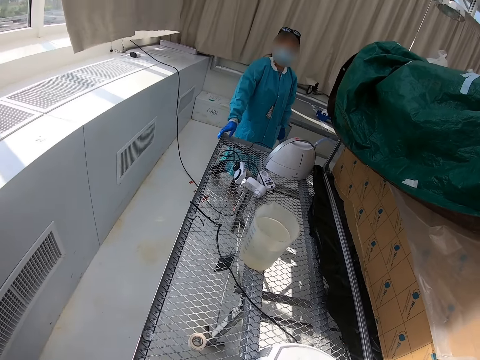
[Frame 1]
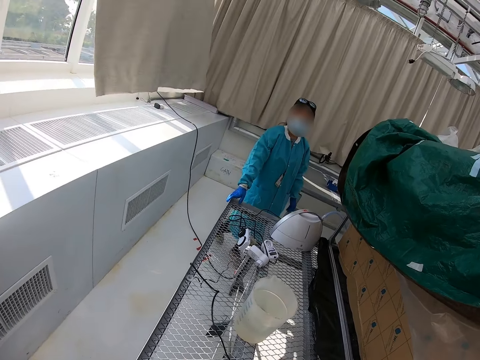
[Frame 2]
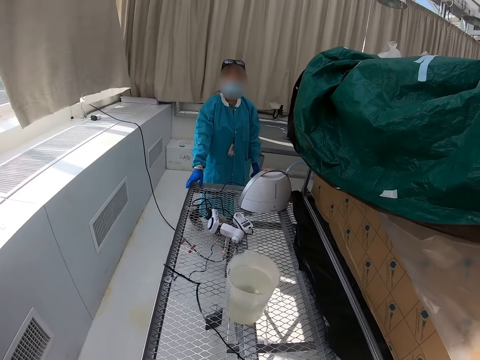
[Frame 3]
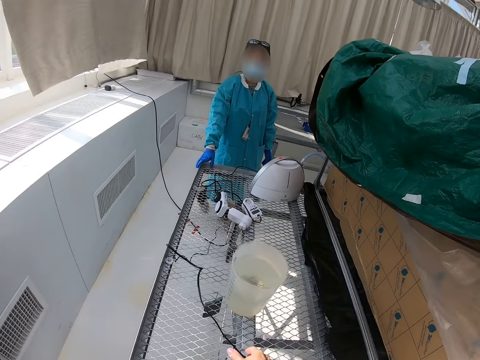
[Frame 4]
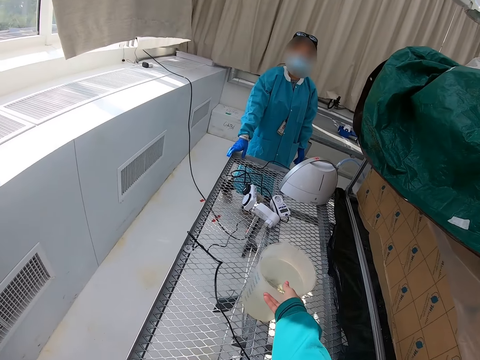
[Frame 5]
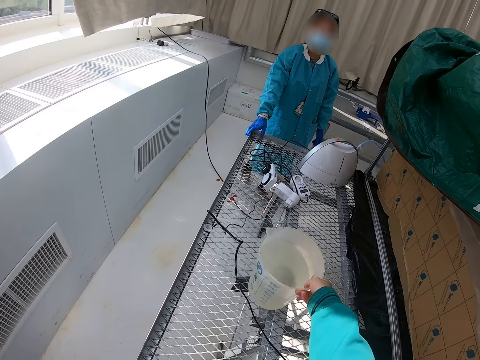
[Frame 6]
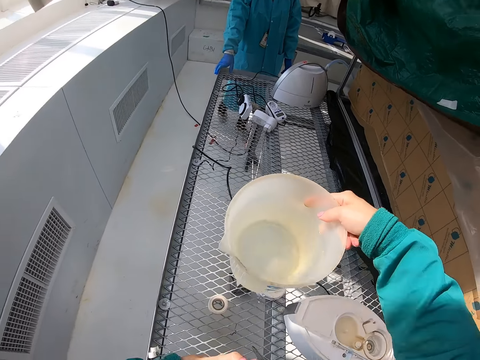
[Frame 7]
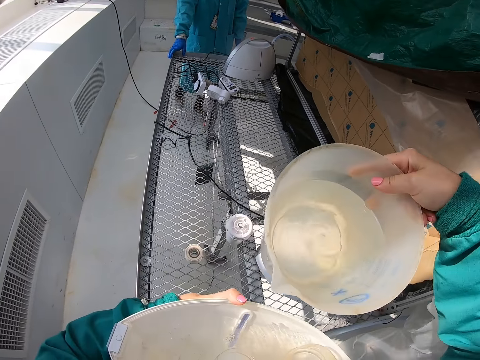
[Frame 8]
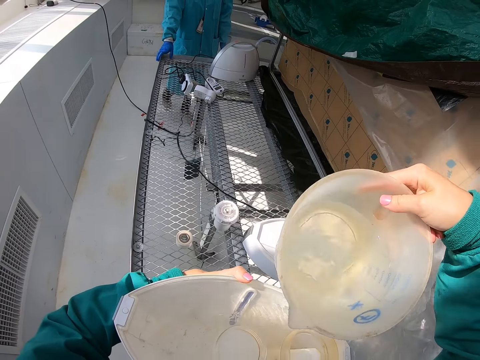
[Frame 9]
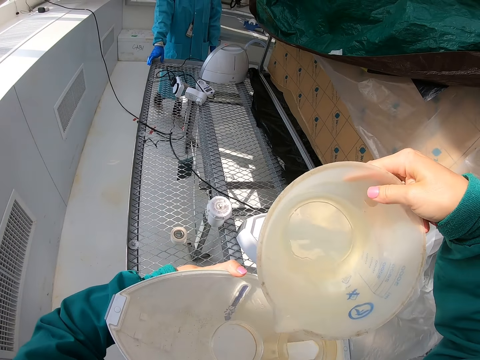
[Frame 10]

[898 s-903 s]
The lady rests the right hand over the wire mesh. The camera wearer reaches out for a measuring cylinder with liquid. They grab the measuring cylinder with liquid. They start to pour the liquid into something.

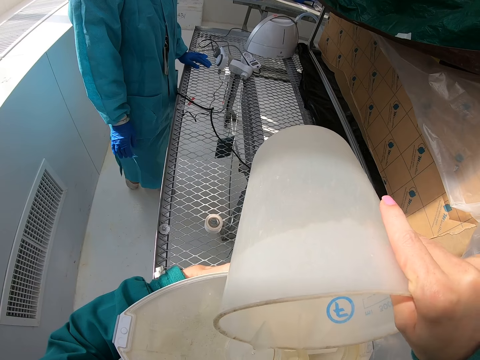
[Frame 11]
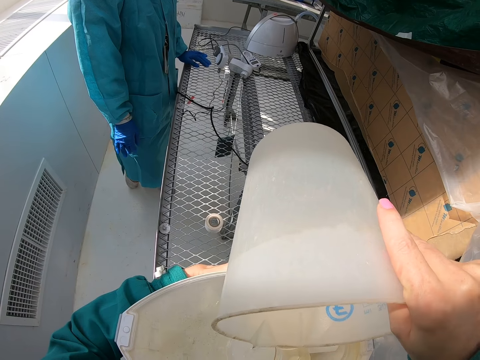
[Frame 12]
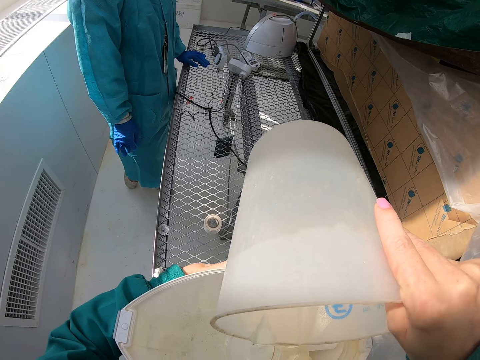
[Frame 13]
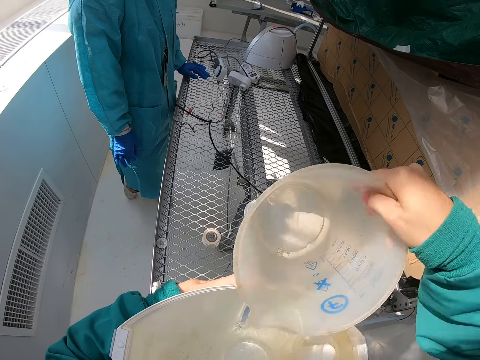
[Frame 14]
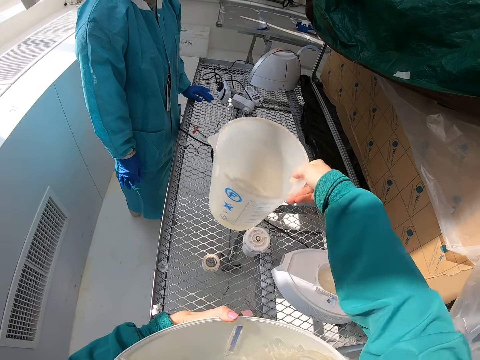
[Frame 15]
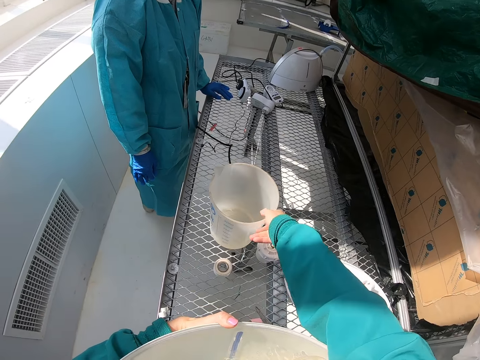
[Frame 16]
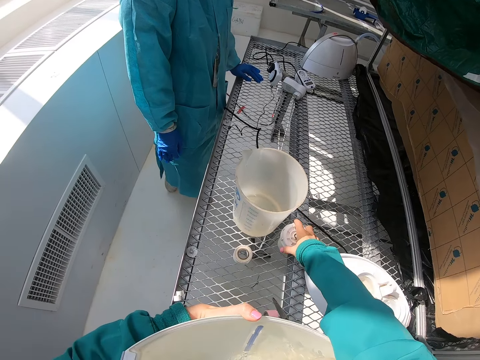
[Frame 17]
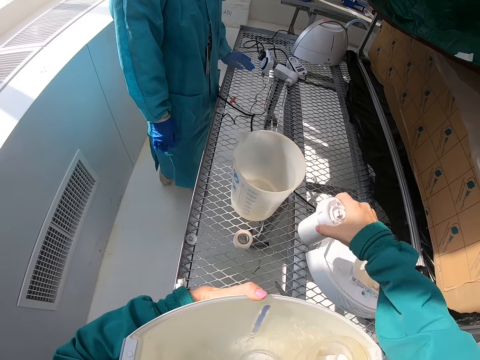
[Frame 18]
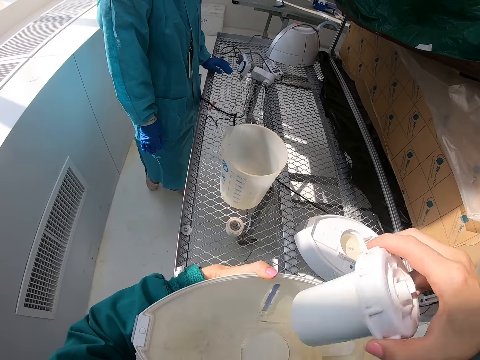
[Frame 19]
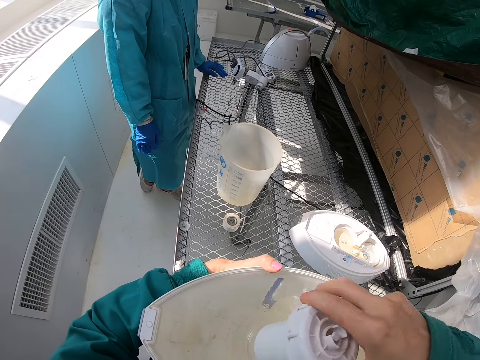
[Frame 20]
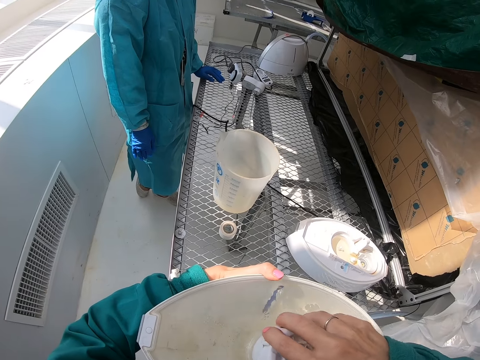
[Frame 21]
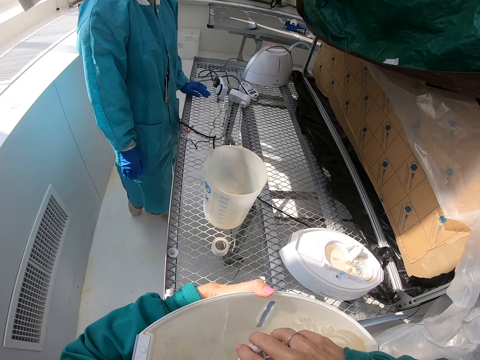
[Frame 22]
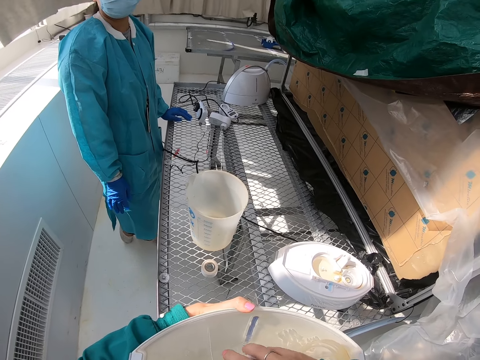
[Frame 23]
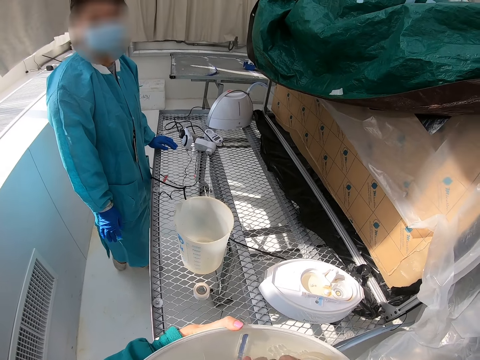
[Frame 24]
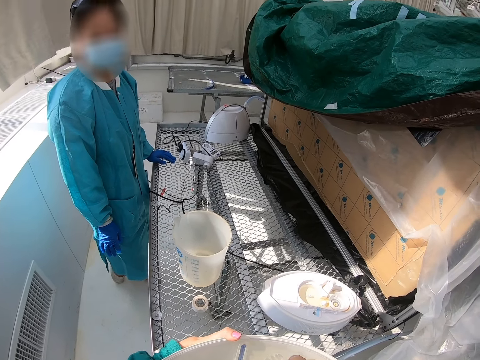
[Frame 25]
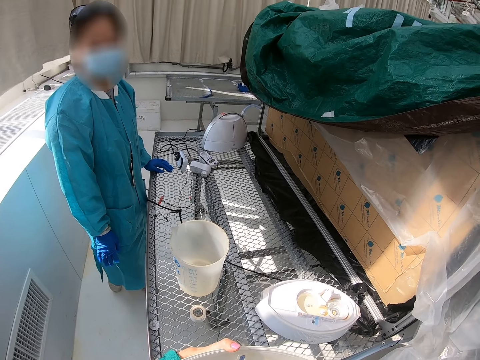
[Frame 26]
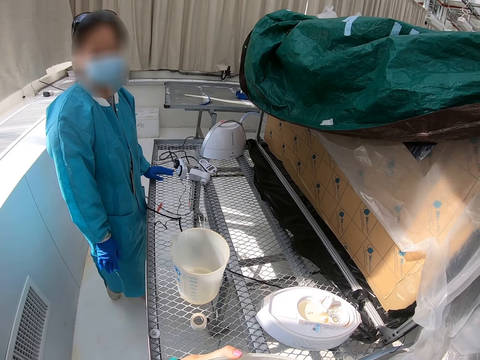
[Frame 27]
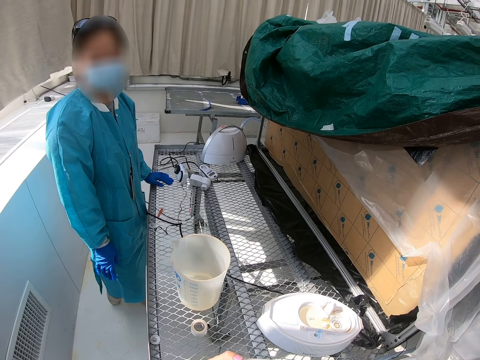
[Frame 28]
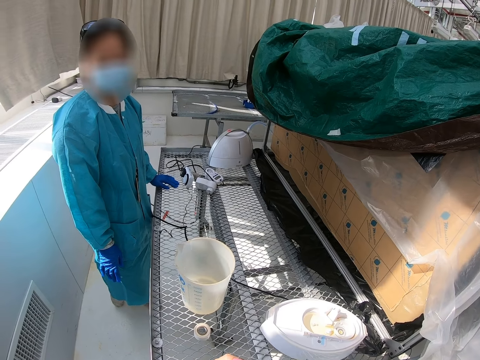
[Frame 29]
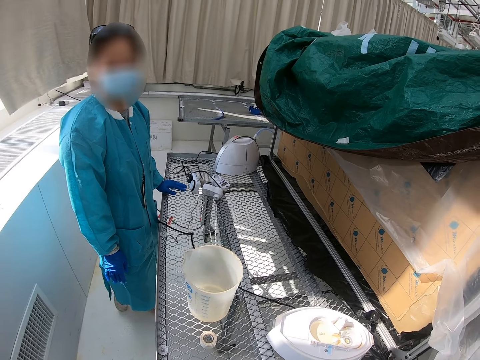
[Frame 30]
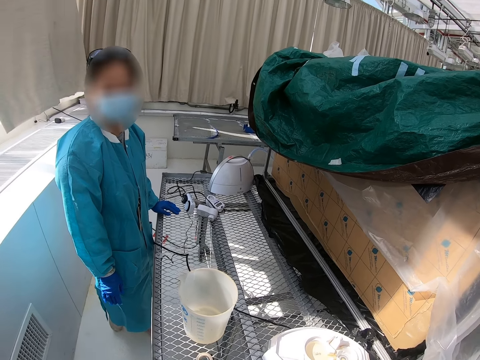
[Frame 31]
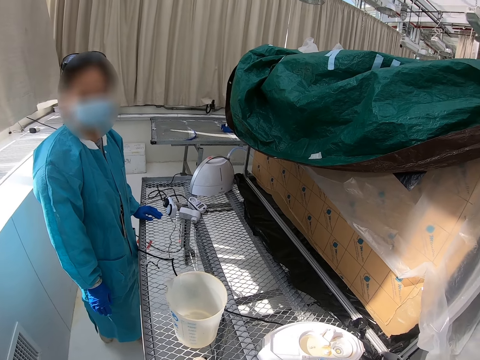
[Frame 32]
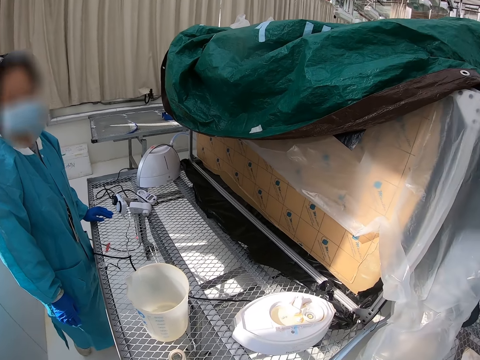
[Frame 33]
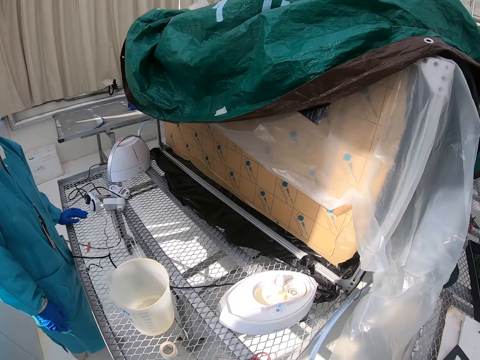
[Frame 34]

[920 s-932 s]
The camera wearer starts to pull the measuring cylinder away from something. They return a jug of water. They put the measuring cylinder down on the wire mesh. They pick up a part of something. They fit the part of something inside a hole in something.

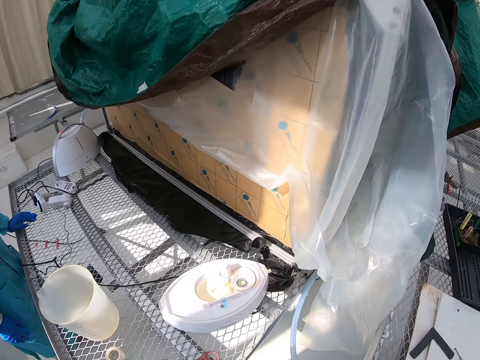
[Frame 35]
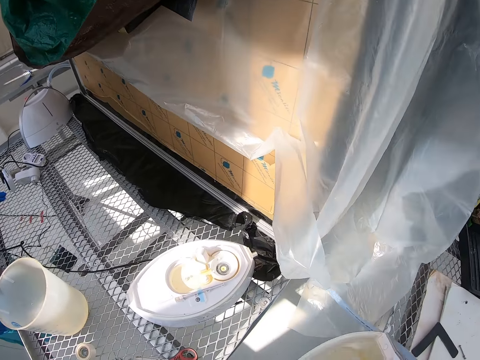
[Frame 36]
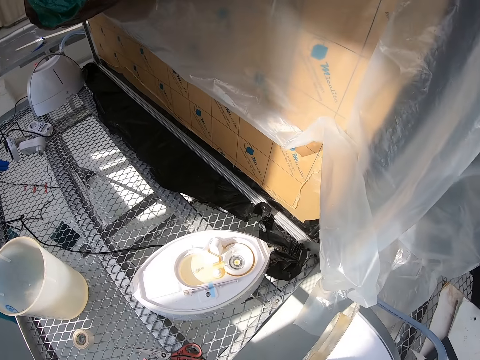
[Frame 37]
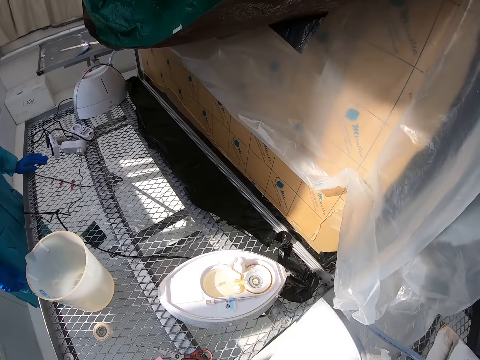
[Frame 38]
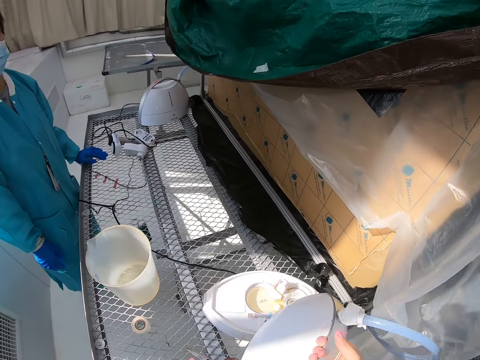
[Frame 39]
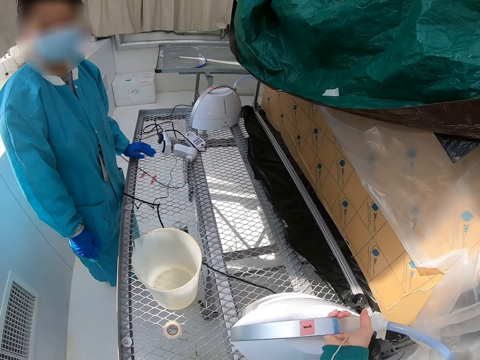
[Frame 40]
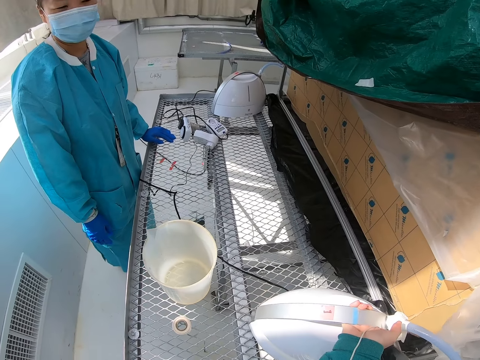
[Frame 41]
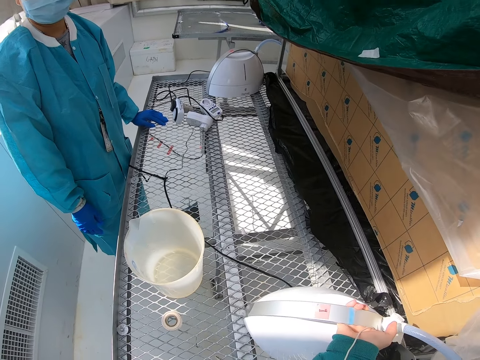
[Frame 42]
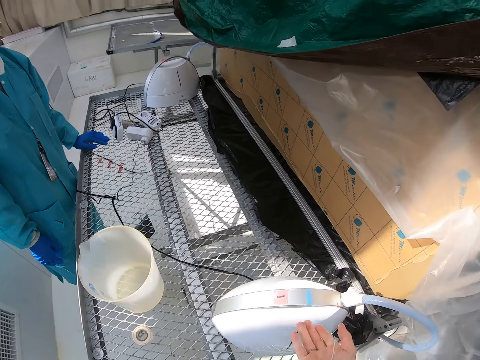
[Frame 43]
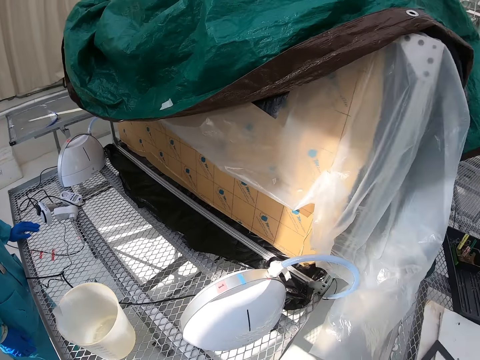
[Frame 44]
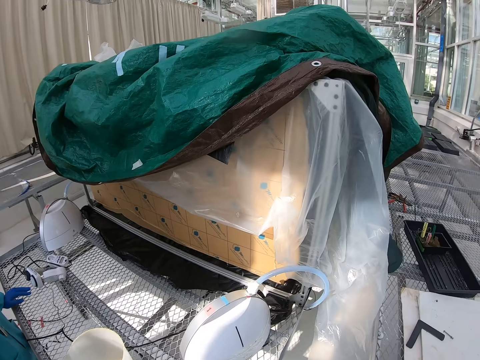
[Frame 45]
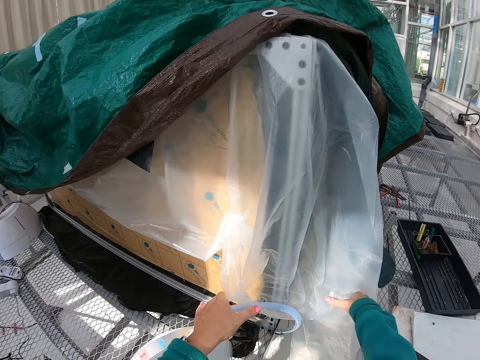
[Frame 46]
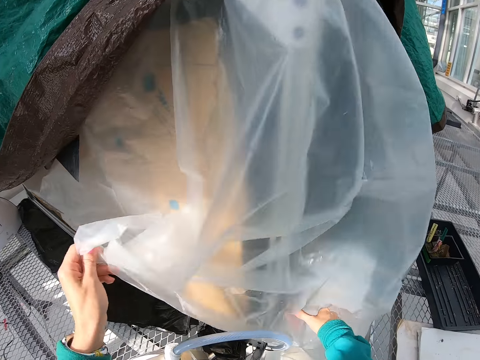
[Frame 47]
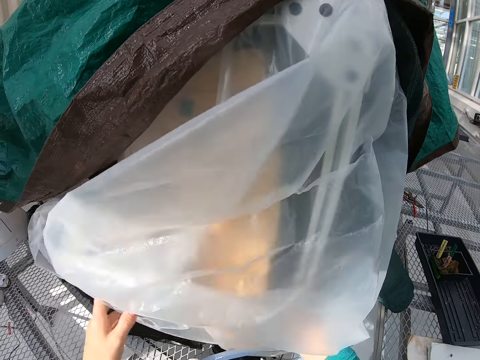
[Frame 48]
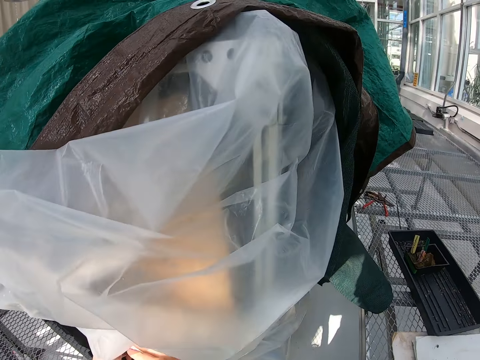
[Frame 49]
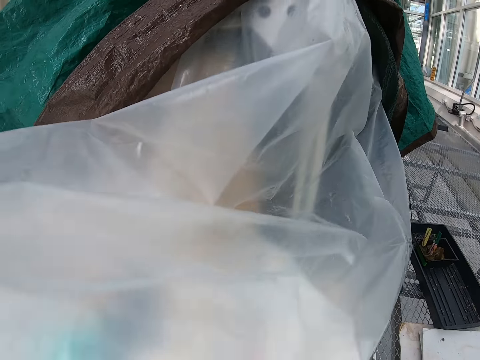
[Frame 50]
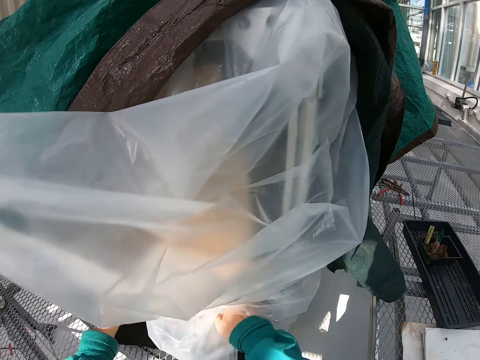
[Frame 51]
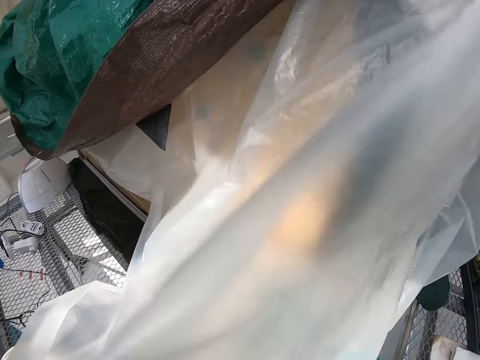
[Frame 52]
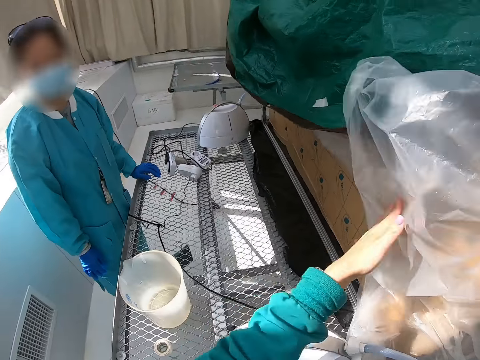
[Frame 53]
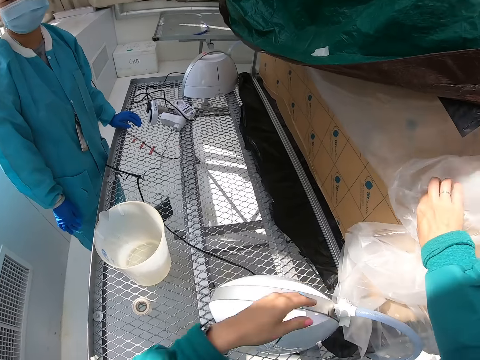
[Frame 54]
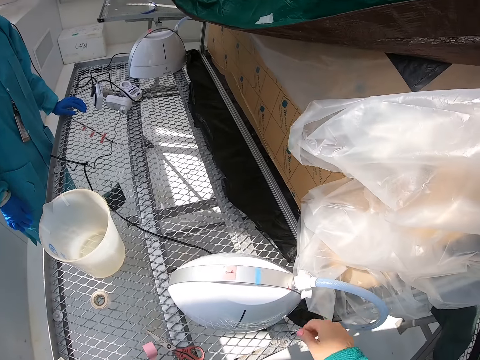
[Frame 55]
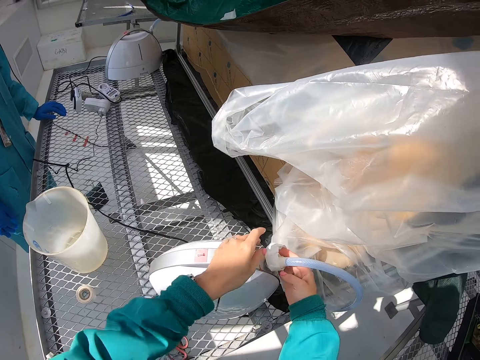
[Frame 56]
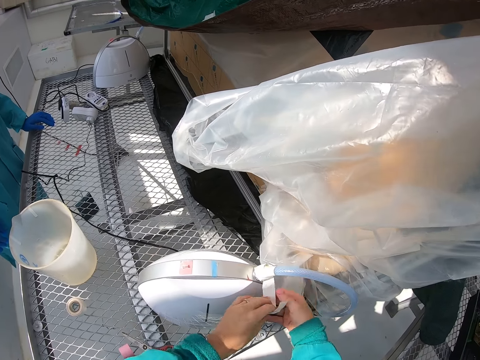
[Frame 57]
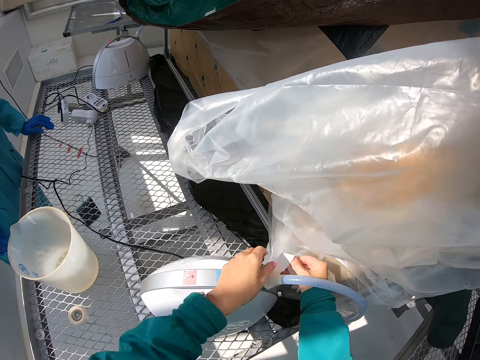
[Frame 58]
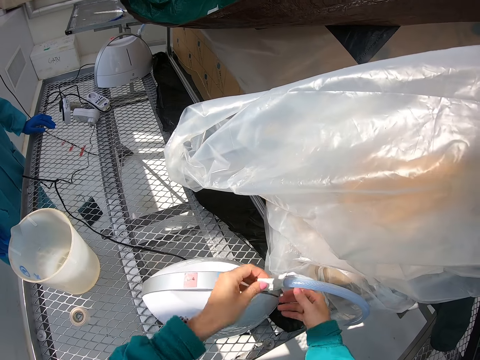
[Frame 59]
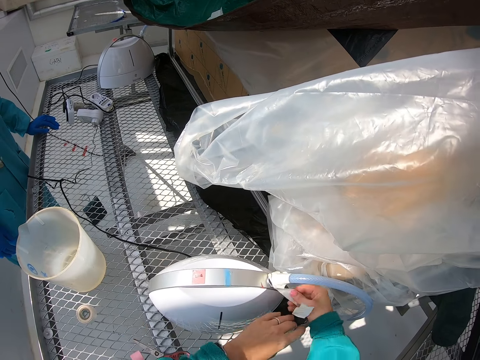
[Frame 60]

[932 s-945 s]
The camera wearer puts something on a wire mesh. They put something back together. They spread a polythene paper. They grab transparent nylon covering trays. They put the nylon paper to the left. They unwrap tape. They put a duct tape around the pipe.
